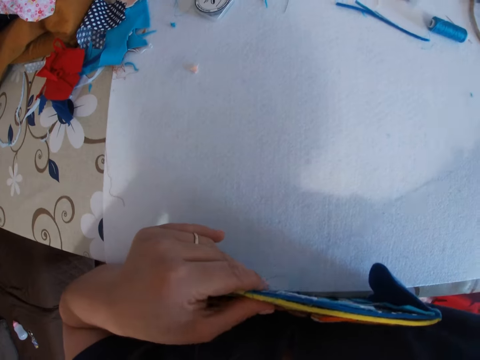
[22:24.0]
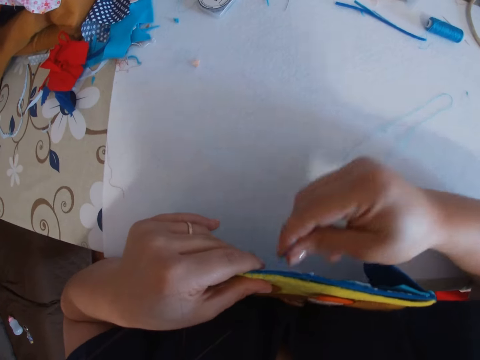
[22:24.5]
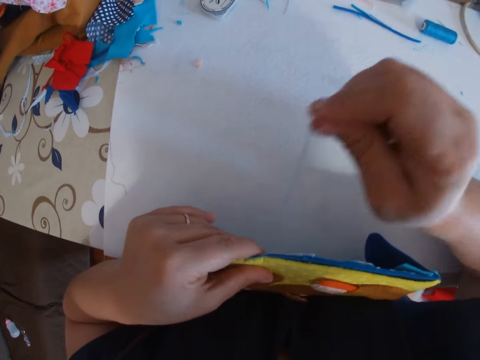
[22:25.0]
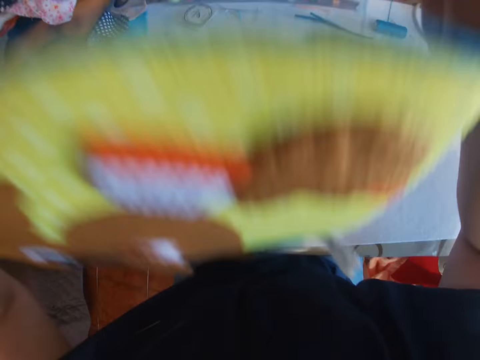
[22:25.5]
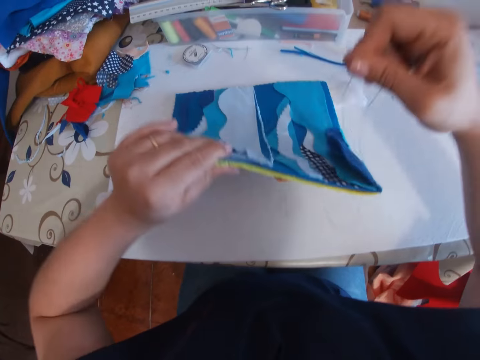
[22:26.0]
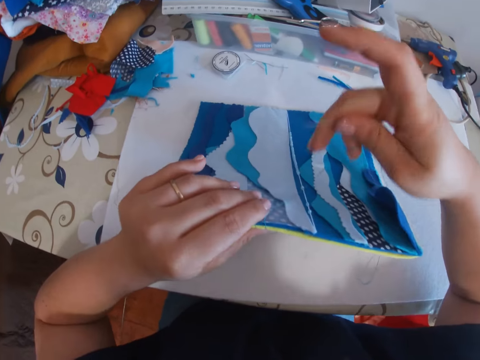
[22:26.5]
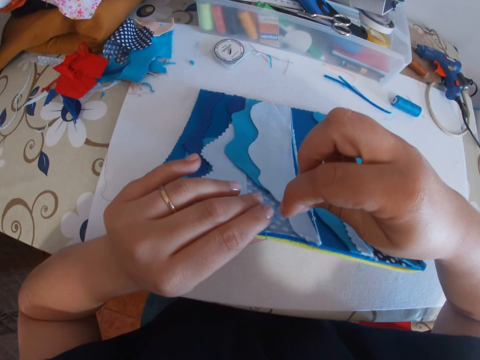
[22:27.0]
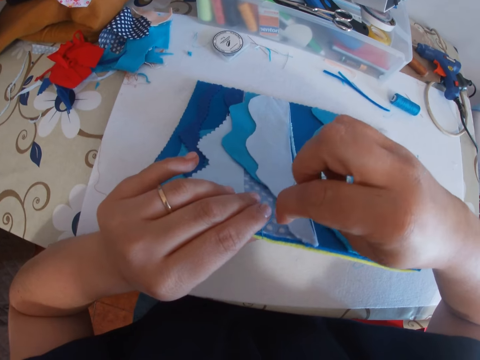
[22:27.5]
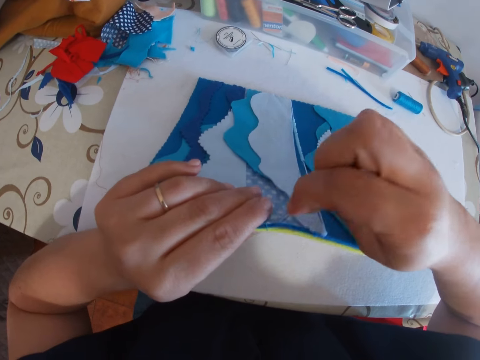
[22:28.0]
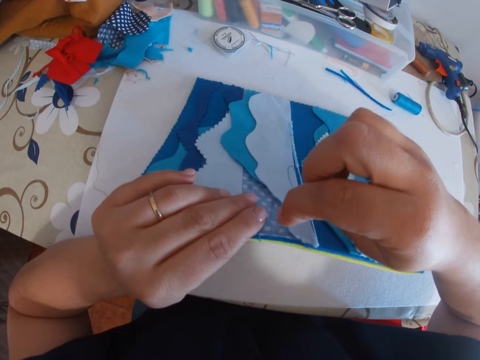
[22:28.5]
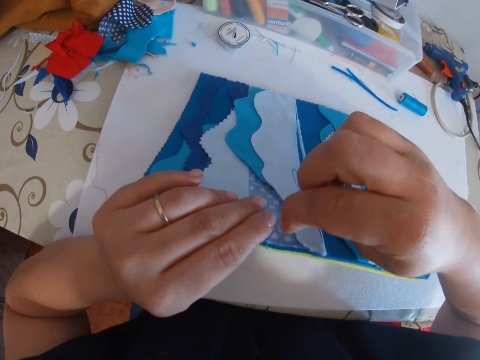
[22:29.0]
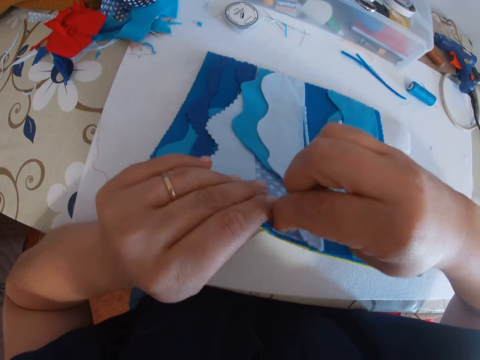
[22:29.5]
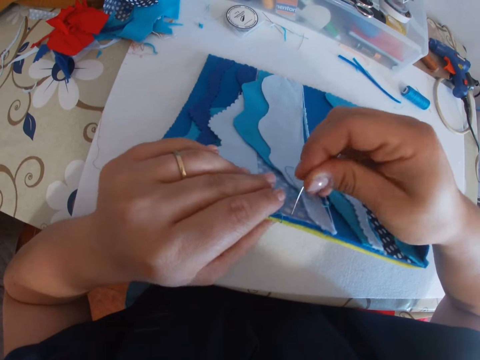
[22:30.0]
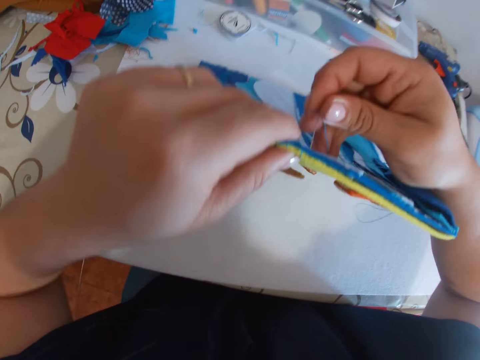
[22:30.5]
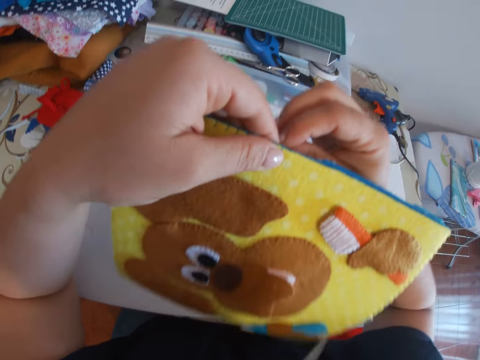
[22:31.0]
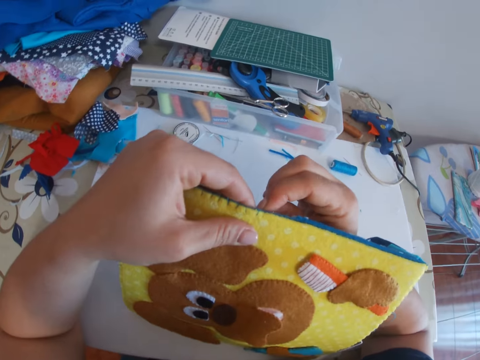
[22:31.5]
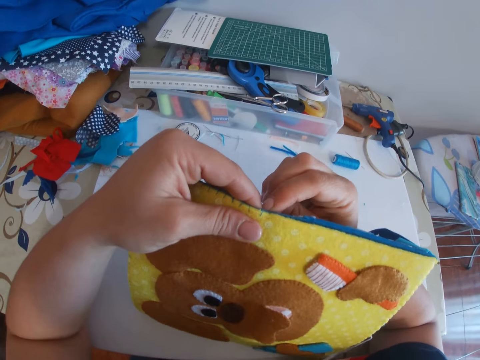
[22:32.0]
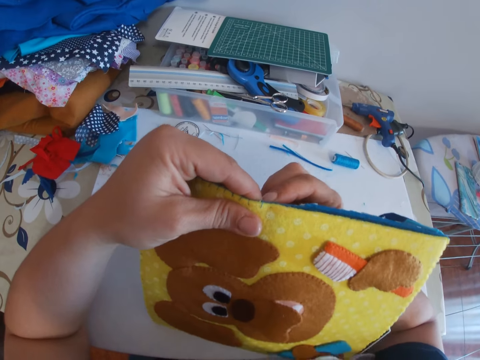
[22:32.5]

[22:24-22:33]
The camera wearer resumes sewing. They adjust the craft. They sew a piece of cloth with a needle.

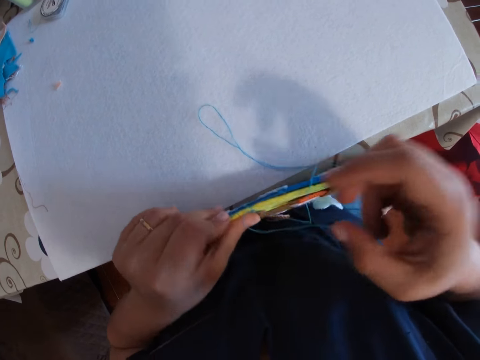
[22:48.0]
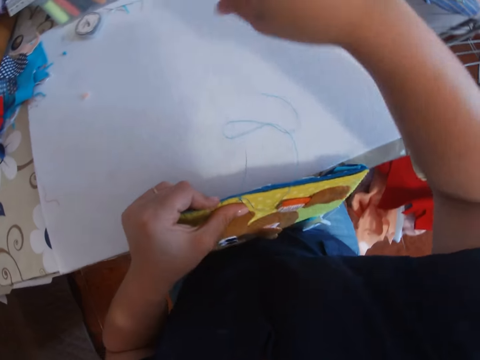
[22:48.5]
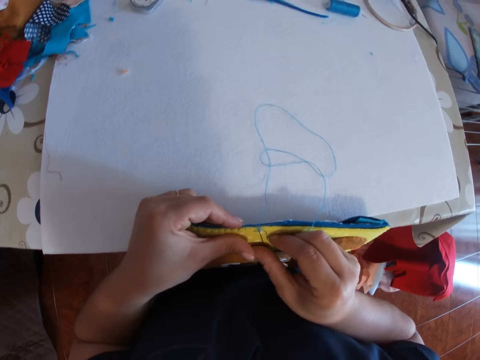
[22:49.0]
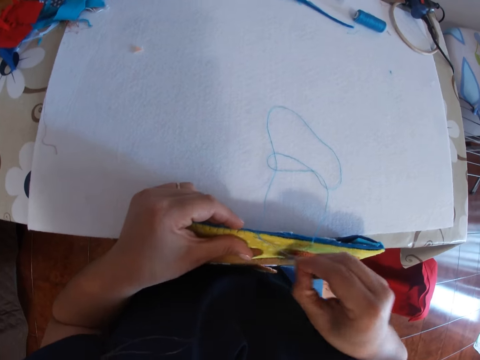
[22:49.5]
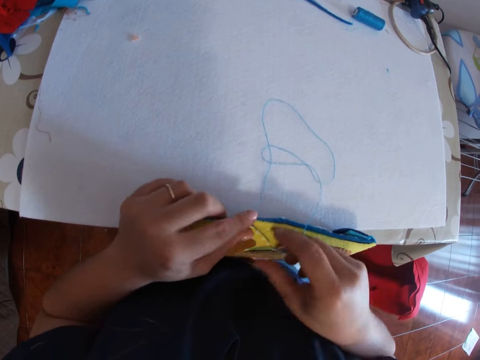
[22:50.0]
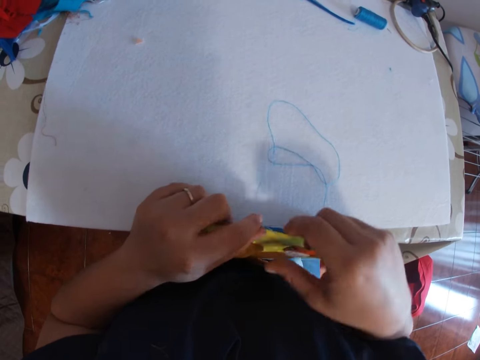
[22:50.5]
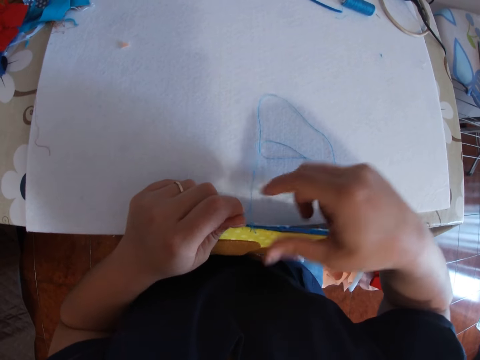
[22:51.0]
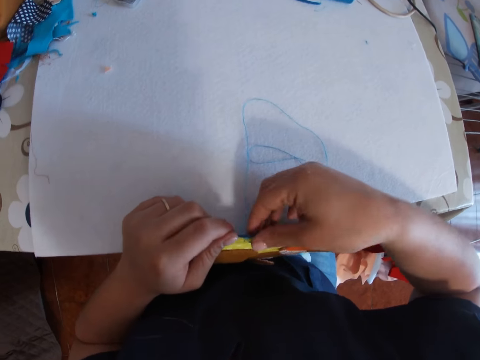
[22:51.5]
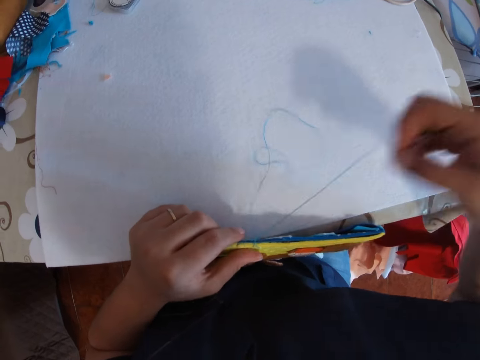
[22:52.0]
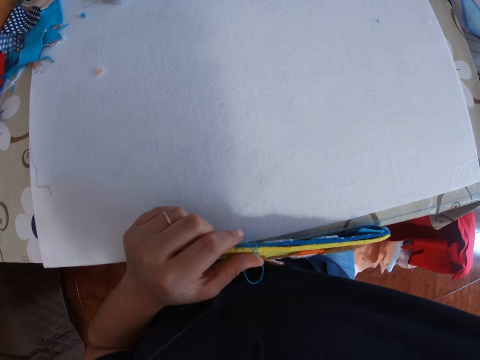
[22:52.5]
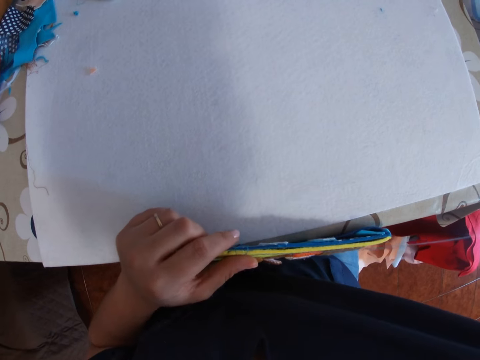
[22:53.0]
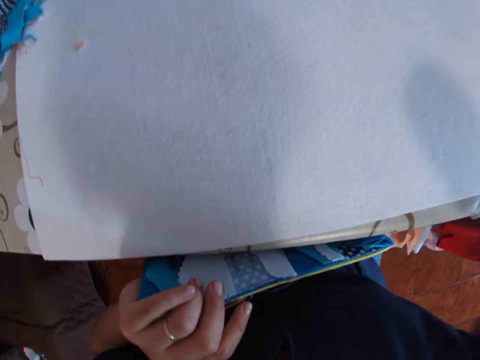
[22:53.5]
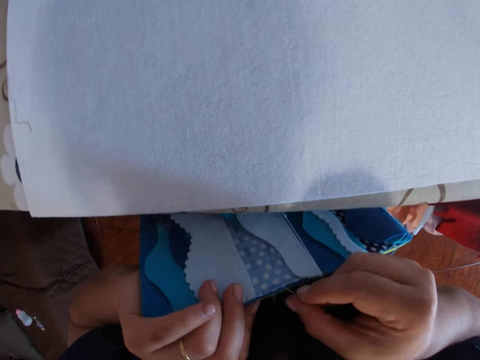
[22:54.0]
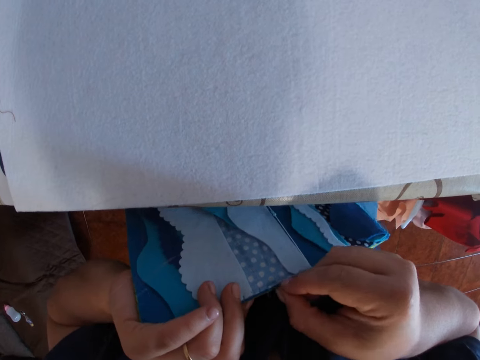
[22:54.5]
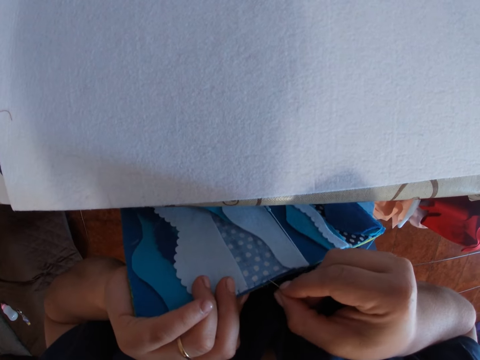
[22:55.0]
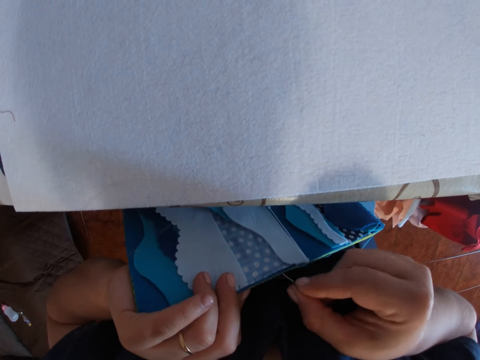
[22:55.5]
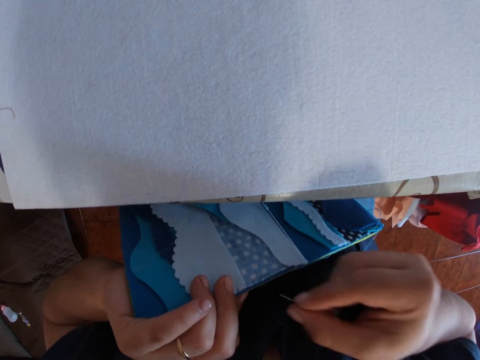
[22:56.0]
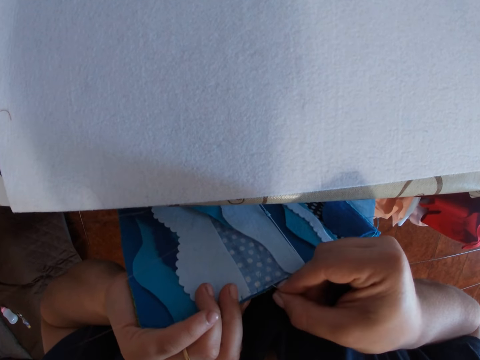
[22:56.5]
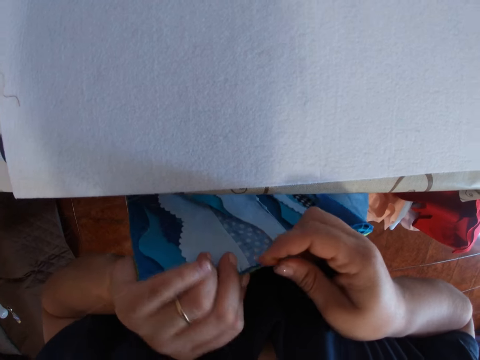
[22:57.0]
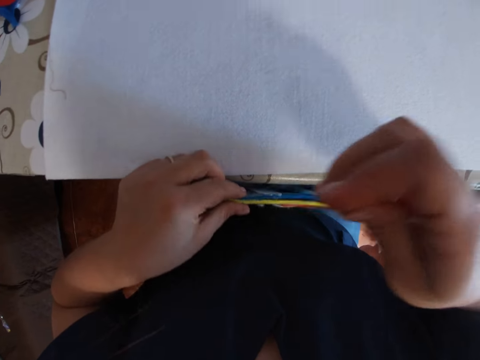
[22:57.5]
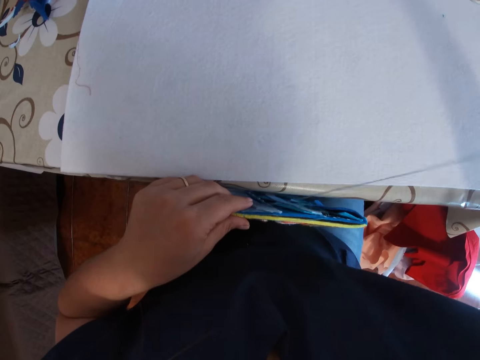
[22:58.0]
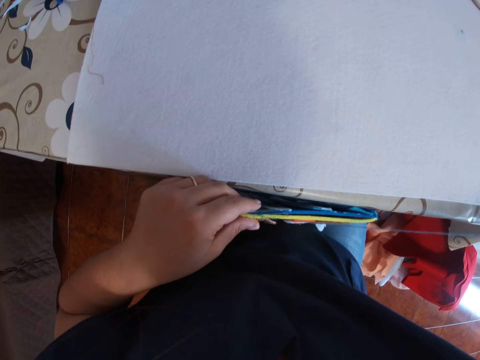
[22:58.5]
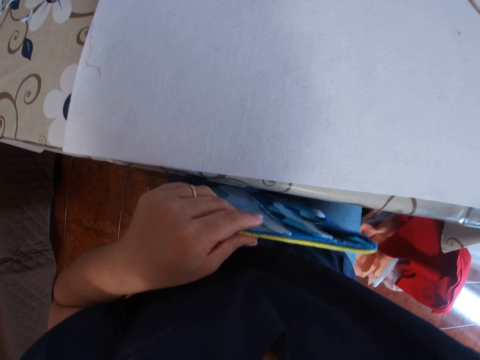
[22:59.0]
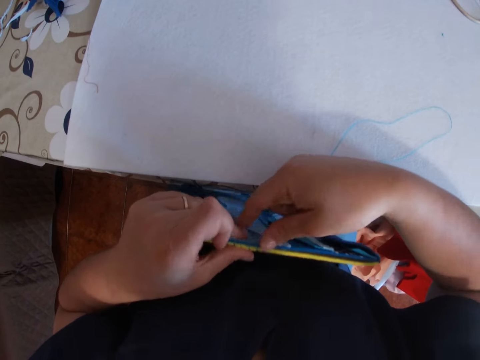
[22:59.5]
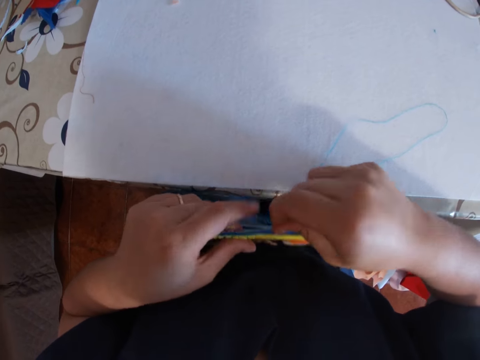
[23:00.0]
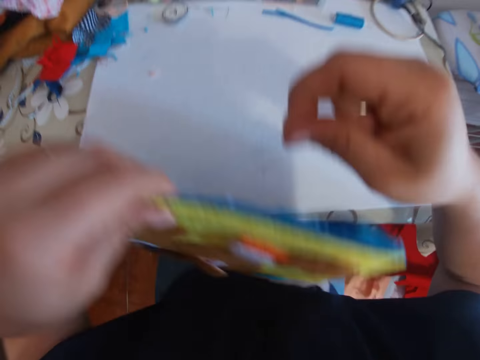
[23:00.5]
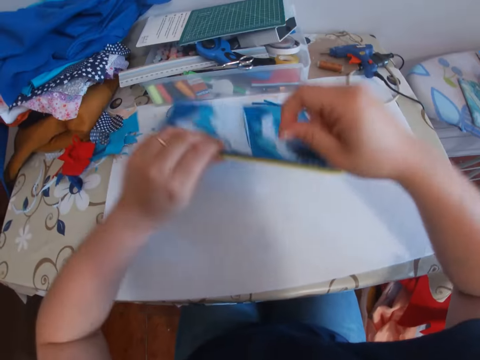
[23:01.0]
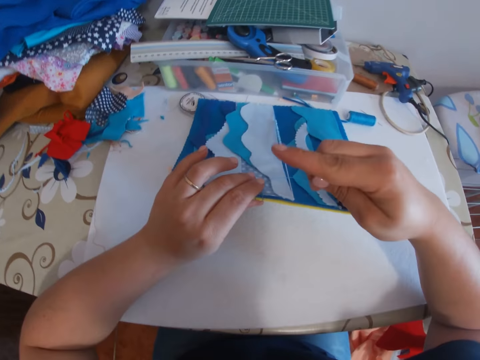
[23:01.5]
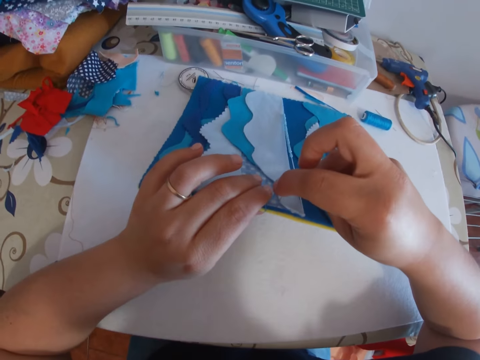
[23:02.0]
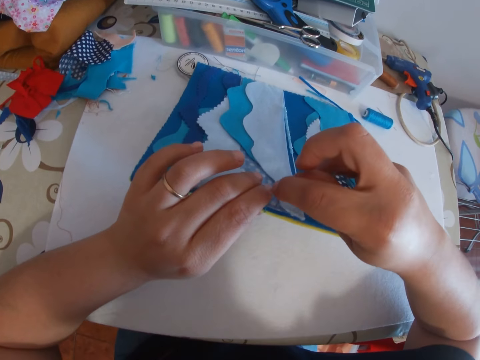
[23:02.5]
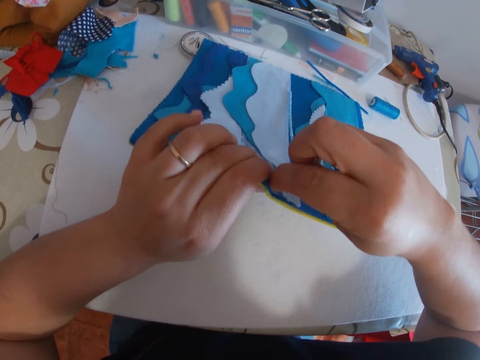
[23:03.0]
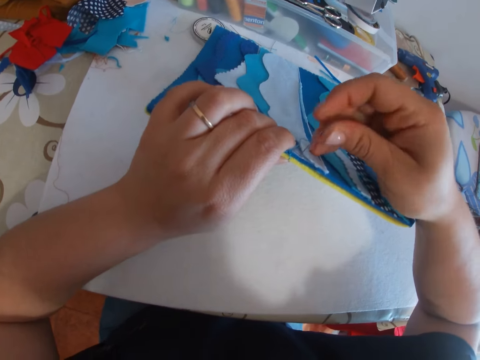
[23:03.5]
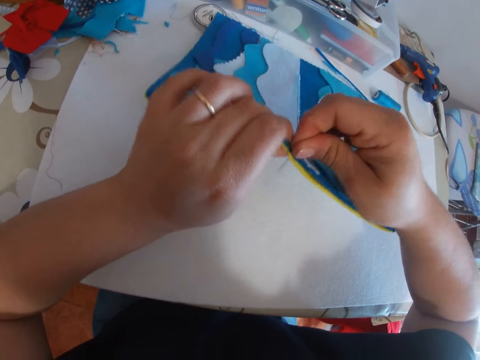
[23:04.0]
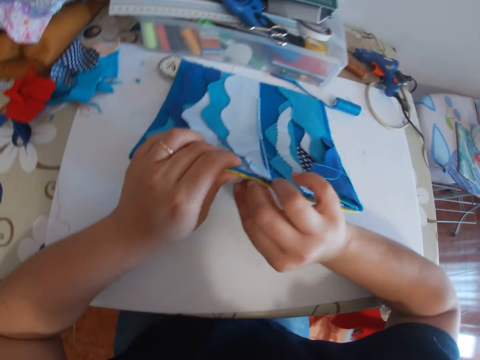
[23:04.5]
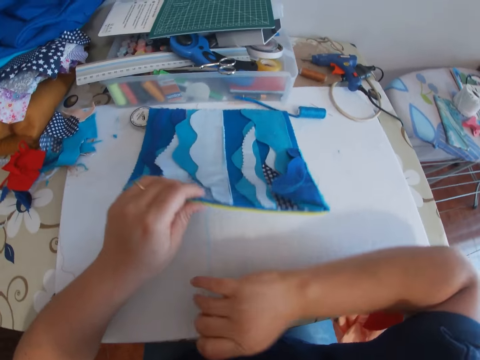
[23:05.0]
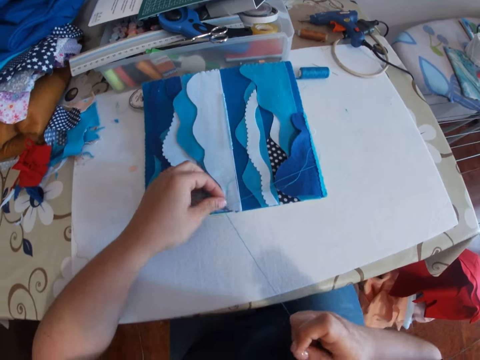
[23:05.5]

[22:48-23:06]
The camera wearer sews the craft with her hand. She lifts the cloth. She puts the craft on the table. She sews the craft with her hand.
